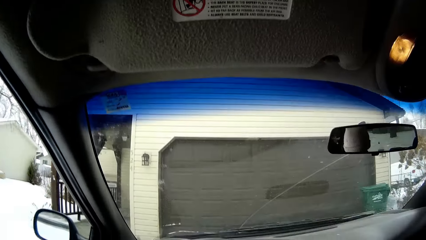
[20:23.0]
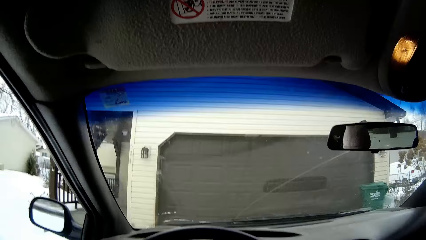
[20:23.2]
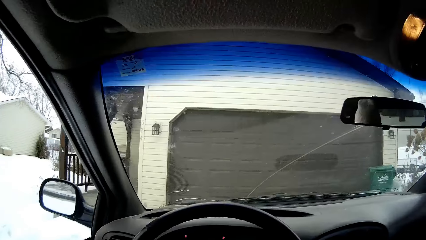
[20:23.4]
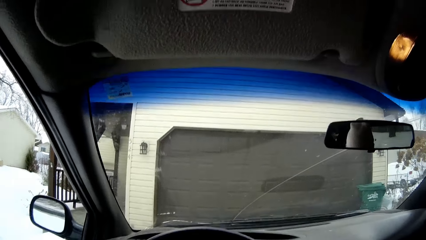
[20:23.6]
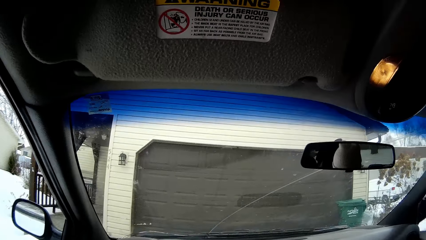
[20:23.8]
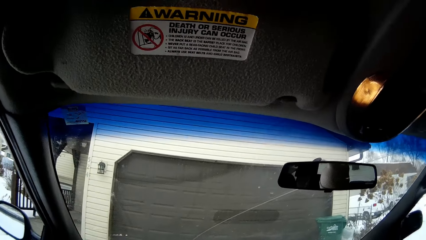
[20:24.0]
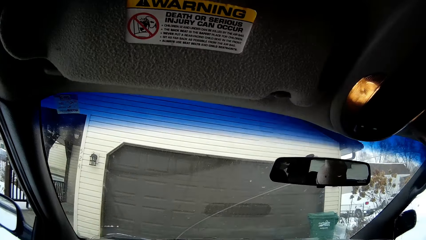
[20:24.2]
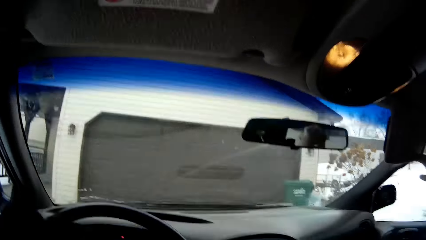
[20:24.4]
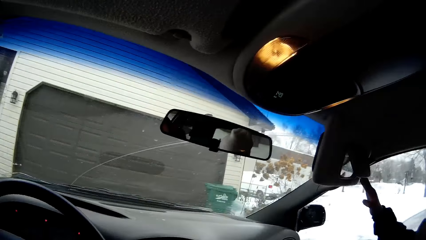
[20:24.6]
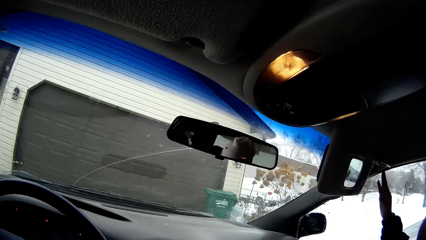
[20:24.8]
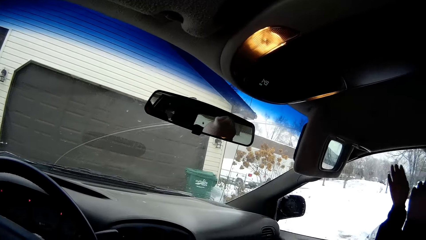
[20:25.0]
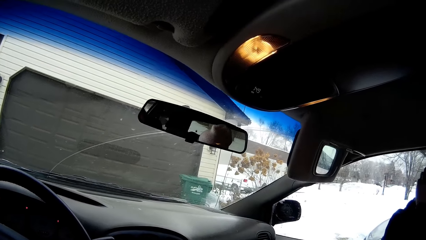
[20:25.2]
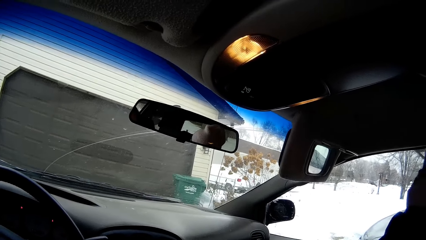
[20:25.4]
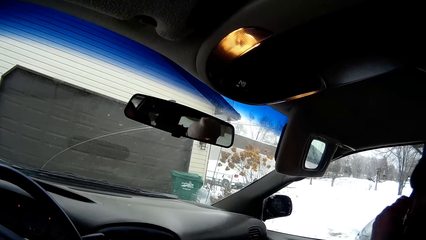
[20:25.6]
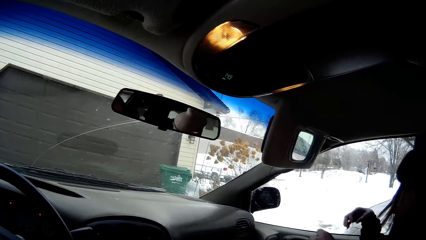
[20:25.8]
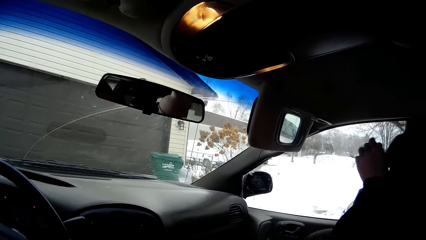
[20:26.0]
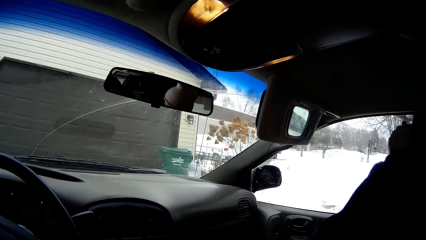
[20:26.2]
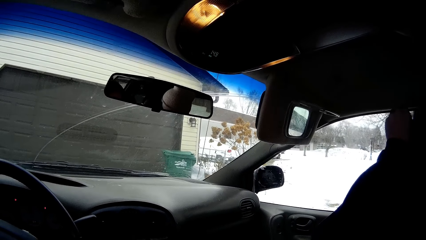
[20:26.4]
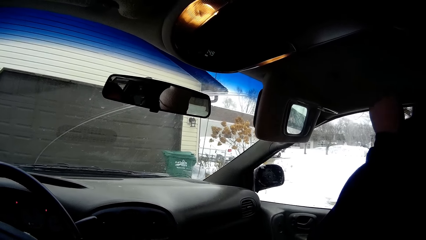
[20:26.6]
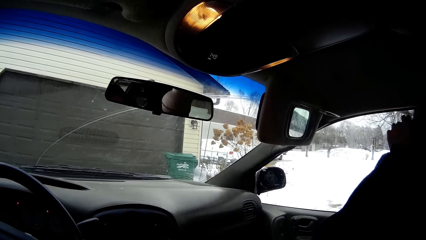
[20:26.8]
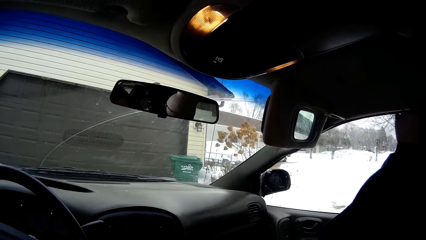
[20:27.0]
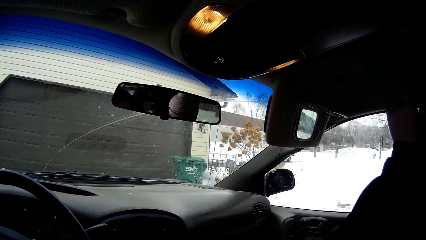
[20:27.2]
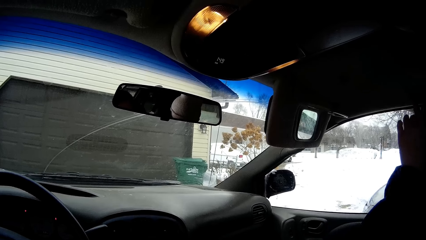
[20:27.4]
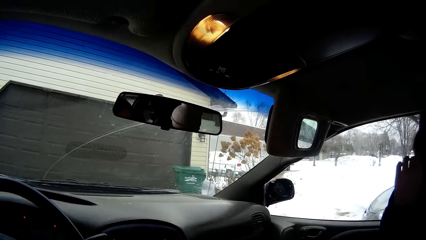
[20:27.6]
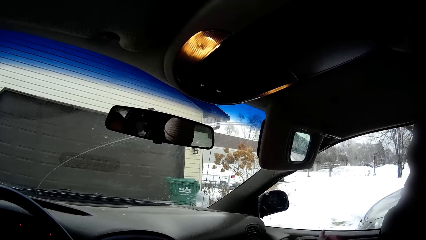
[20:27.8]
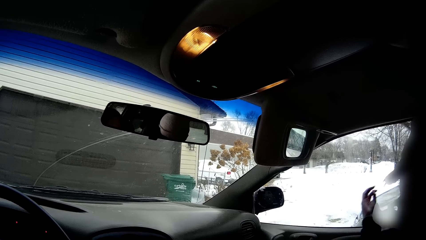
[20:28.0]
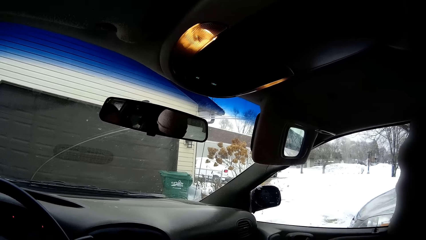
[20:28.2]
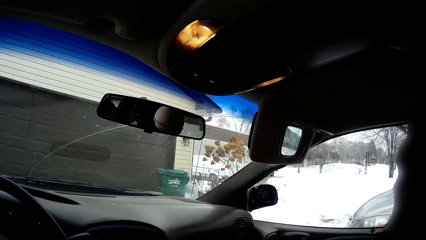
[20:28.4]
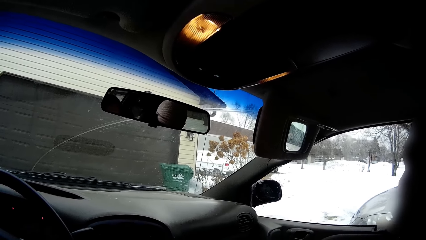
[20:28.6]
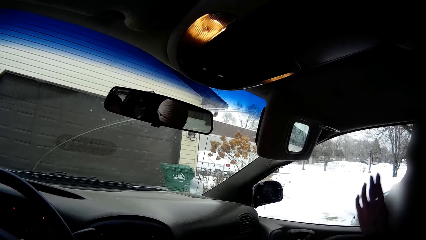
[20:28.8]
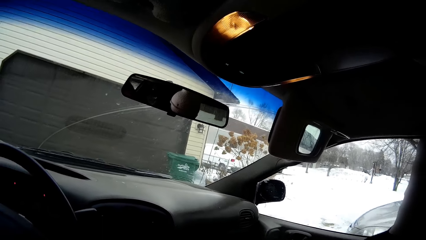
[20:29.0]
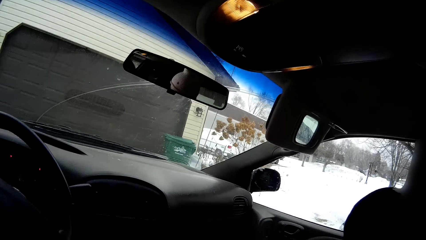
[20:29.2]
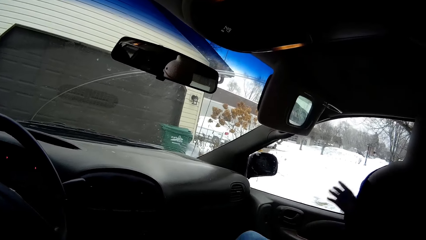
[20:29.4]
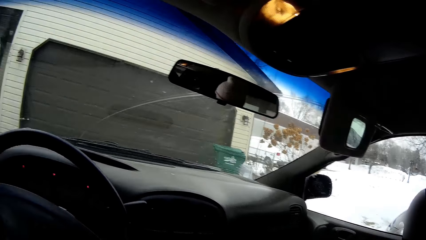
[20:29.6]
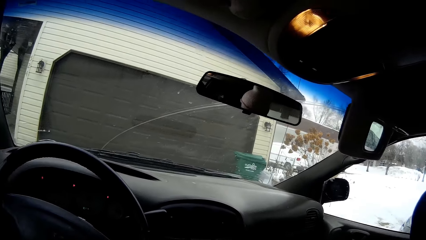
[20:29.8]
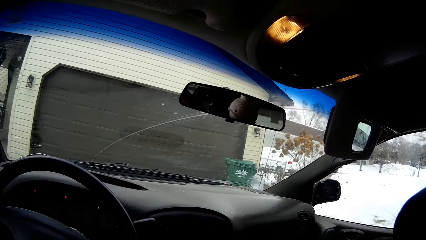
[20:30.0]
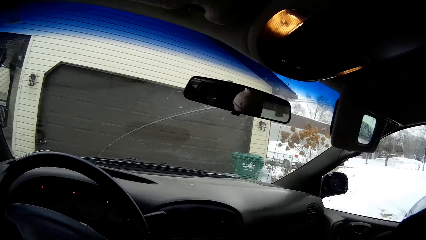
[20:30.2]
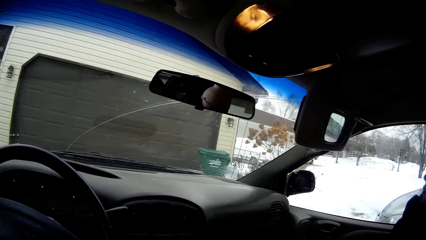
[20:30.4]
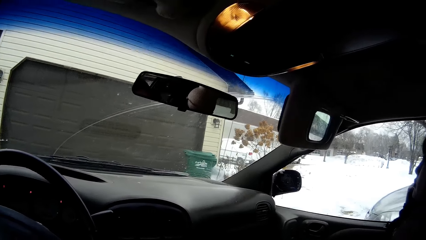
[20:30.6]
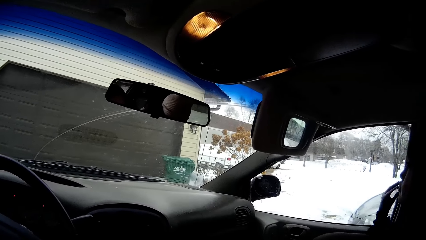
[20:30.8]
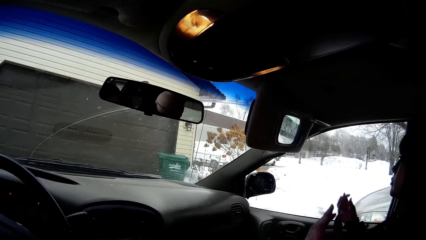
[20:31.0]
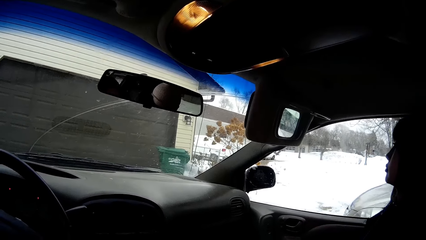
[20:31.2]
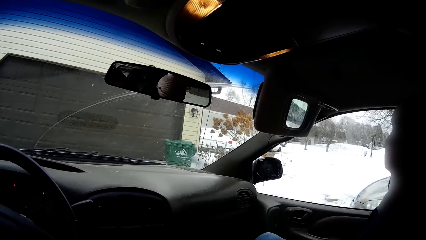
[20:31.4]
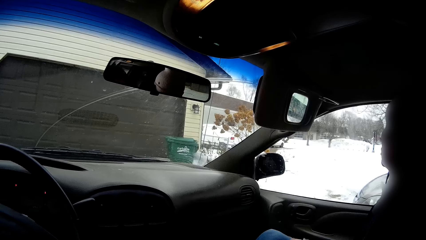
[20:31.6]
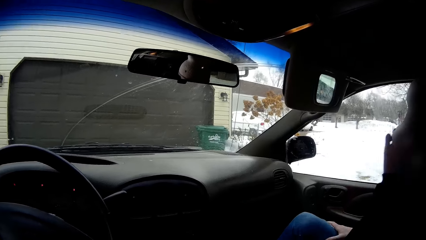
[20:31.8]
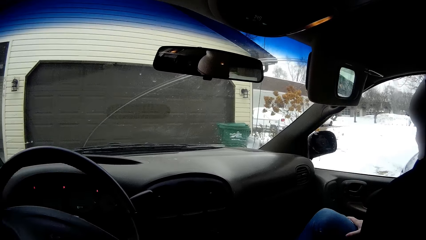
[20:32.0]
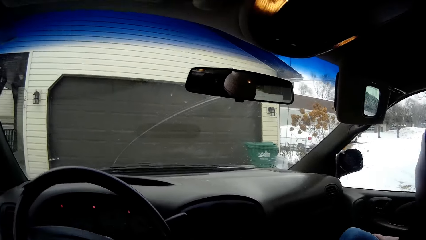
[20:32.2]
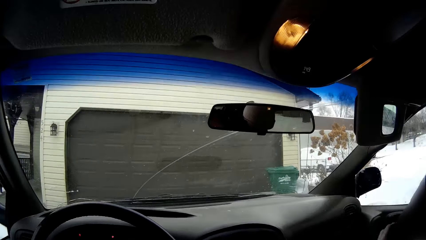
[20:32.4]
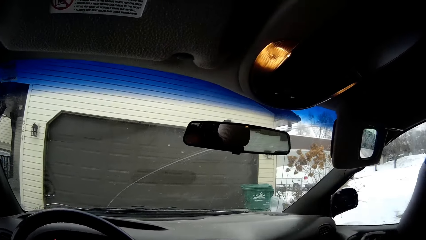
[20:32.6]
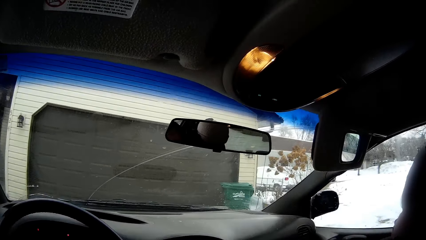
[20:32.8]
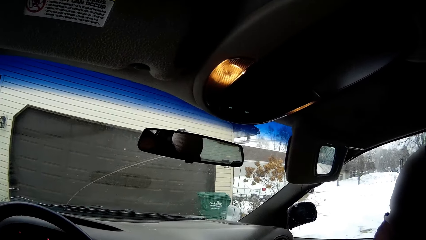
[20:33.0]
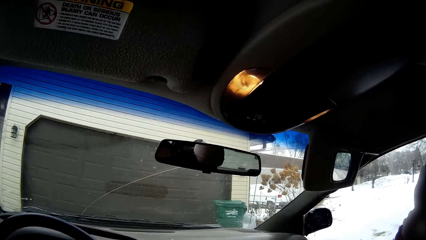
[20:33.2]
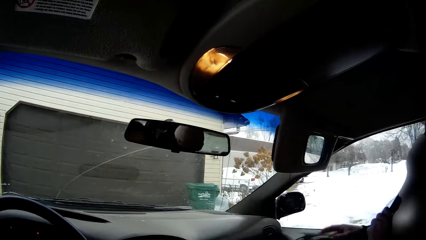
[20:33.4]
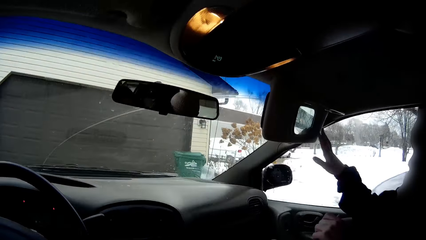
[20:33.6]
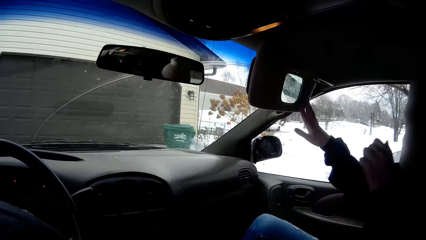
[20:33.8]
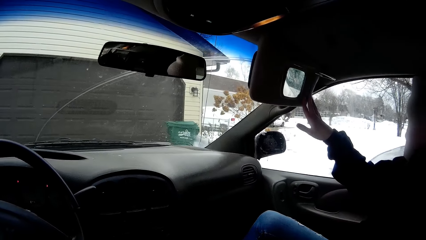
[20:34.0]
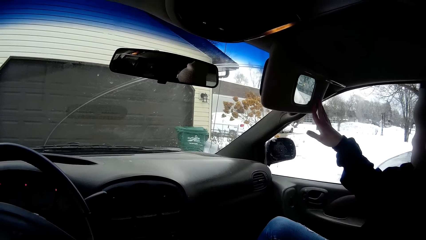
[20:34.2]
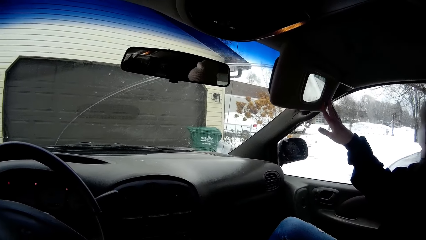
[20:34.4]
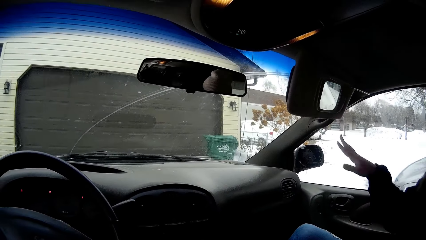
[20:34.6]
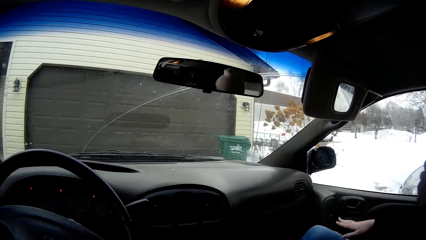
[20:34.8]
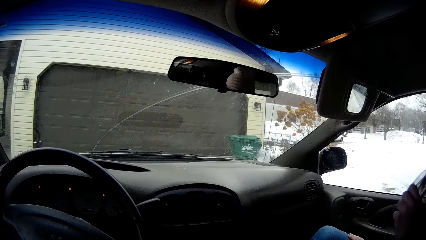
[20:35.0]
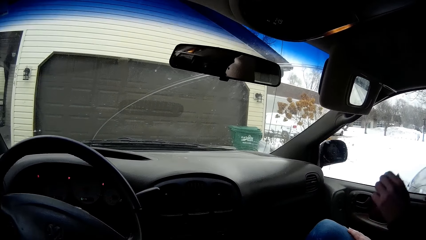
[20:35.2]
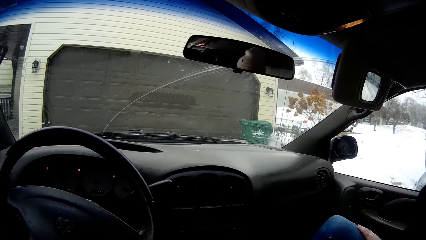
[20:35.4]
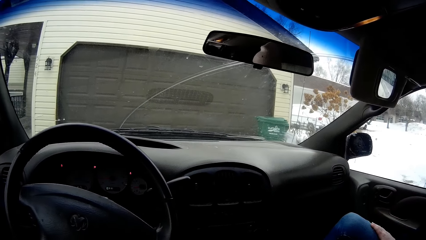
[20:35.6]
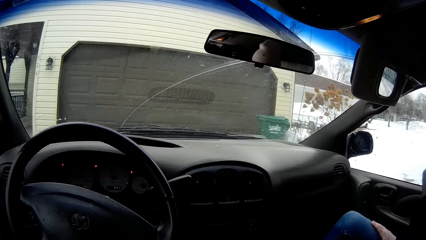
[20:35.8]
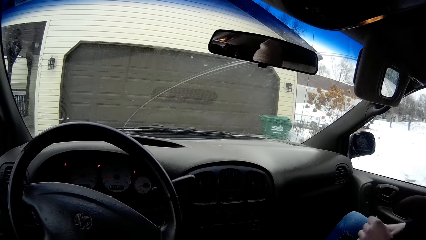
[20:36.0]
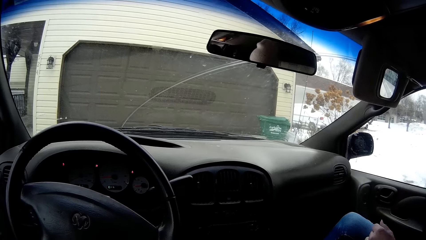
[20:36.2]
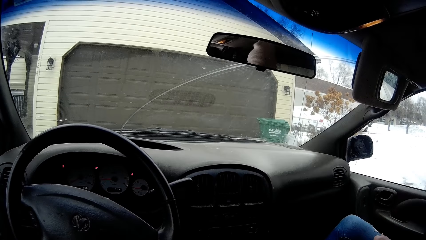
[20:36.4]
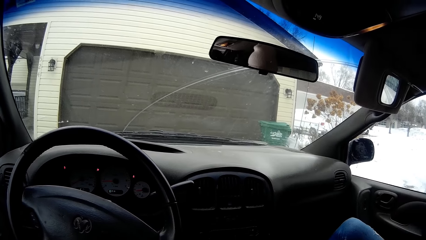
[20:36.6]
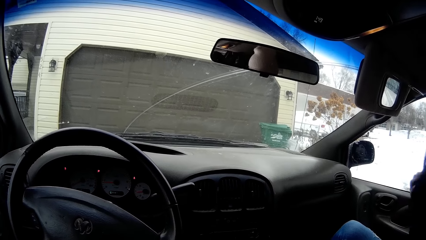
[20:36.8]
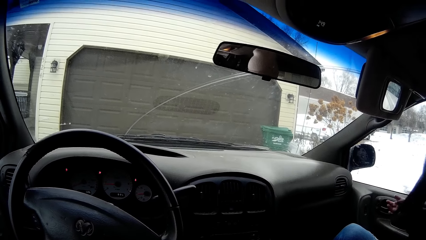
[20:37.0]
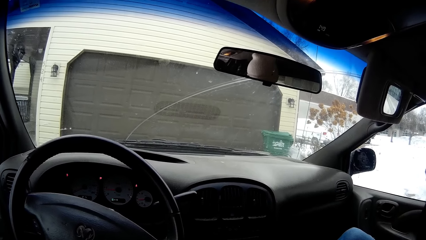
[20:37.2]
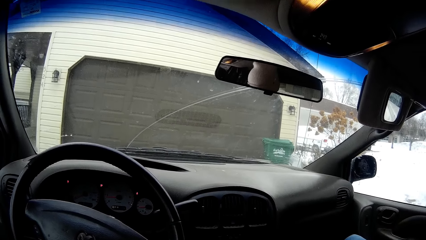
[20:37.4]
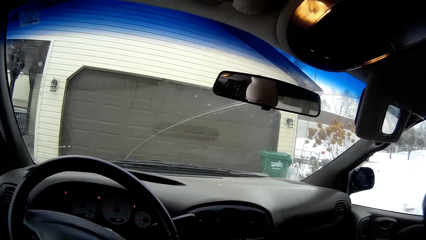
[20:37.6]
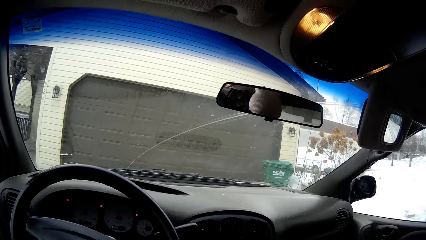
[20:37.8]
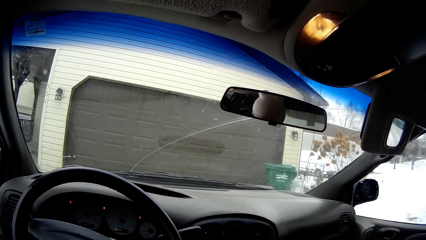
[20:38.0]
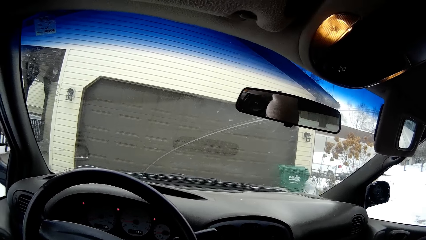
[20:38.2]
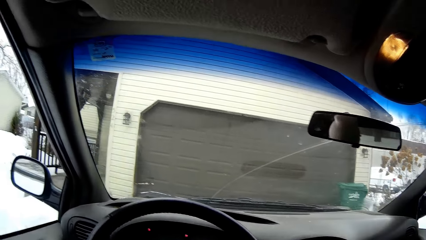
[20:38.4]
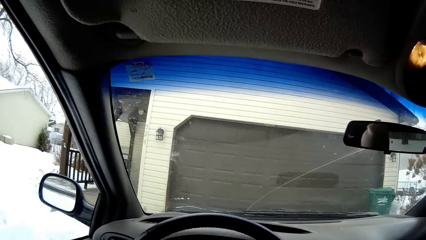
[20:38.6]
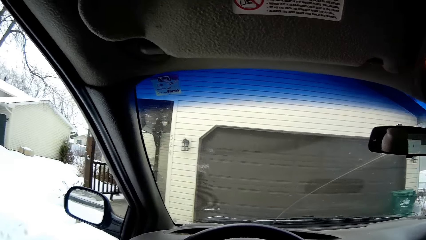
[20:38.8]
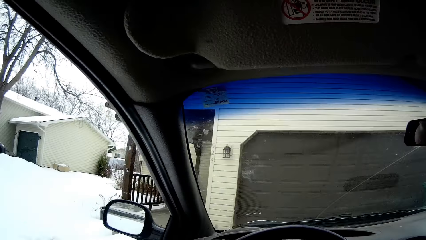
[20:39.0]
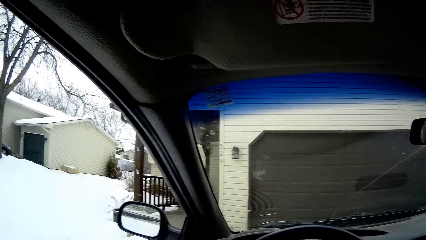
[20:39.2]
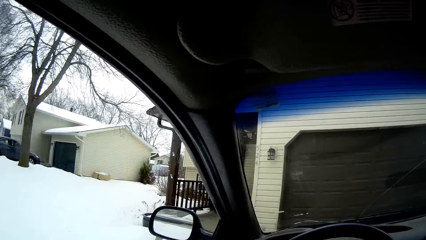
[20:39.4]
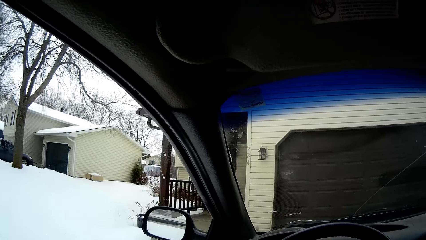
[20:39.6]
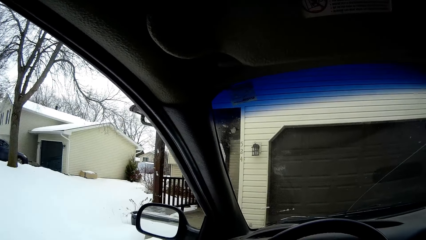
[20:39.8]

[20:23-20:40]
The girl opens the passenger's sun visor with her right hand and opens the vanity mirror in the sun visor with her right hand. The girl finger combs her hair with both hands. The girl adjusts the vanity mirror with her right hand. The girl looks in the mirror. The girl finger combs her hair with both hands.
